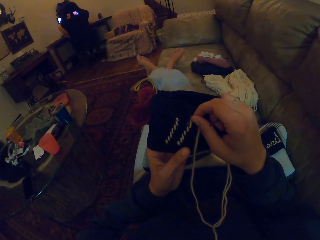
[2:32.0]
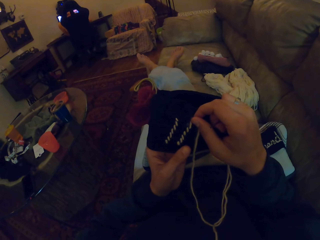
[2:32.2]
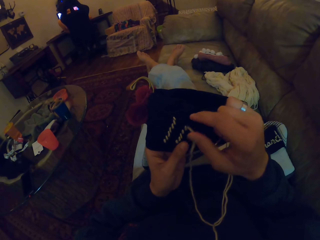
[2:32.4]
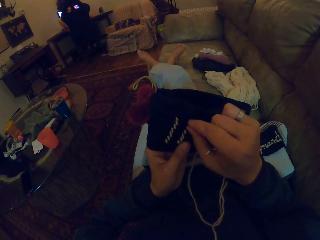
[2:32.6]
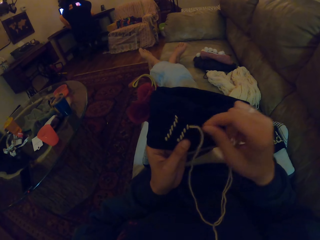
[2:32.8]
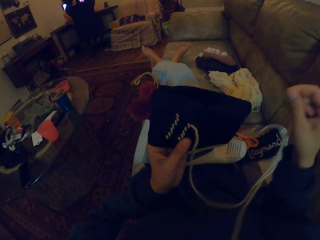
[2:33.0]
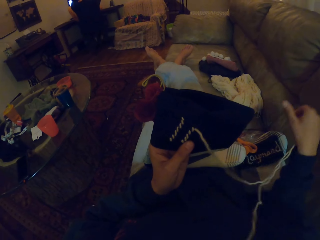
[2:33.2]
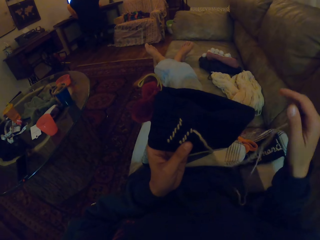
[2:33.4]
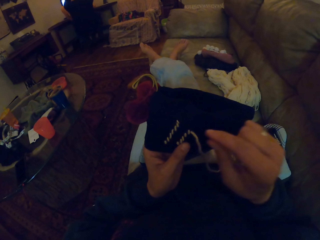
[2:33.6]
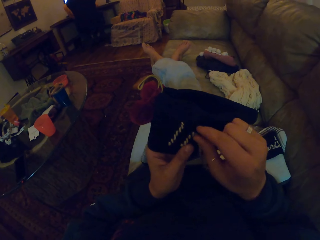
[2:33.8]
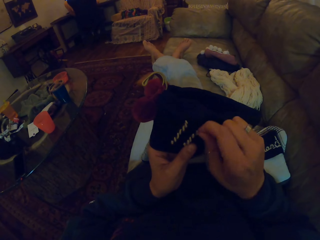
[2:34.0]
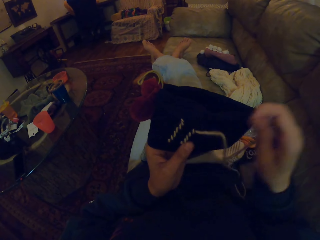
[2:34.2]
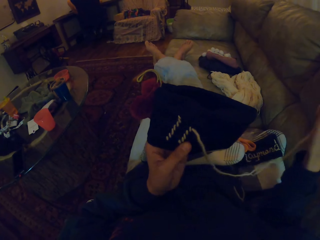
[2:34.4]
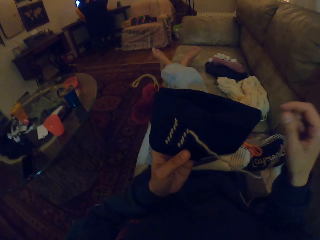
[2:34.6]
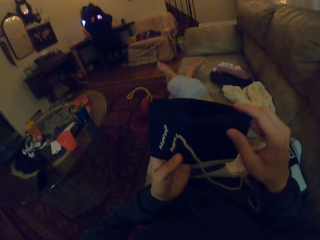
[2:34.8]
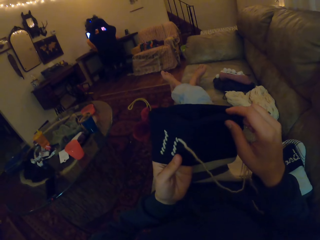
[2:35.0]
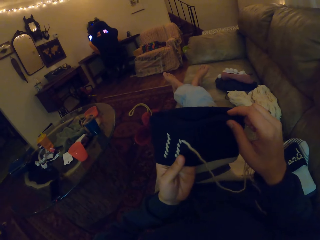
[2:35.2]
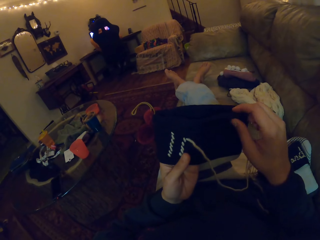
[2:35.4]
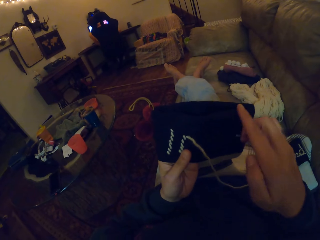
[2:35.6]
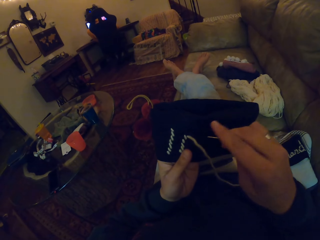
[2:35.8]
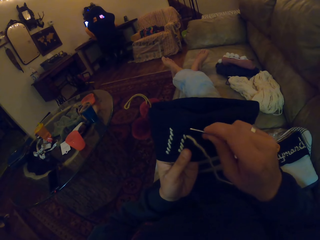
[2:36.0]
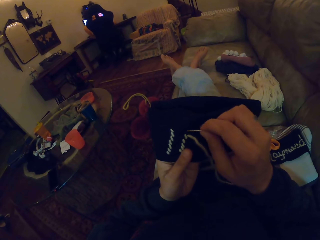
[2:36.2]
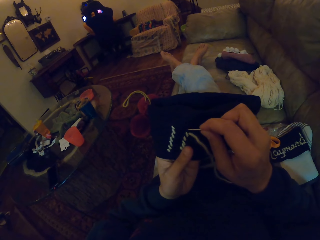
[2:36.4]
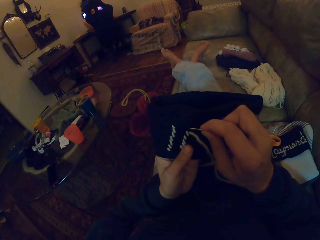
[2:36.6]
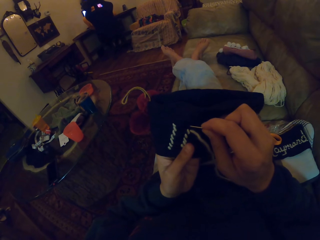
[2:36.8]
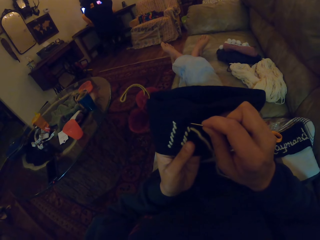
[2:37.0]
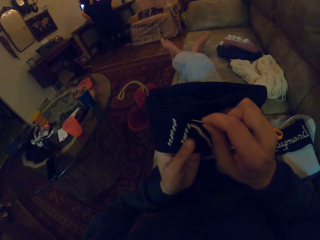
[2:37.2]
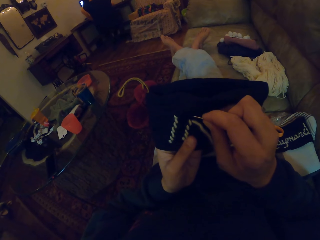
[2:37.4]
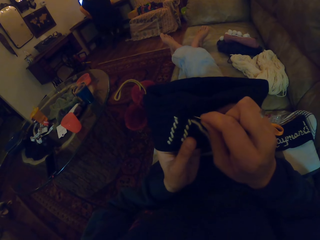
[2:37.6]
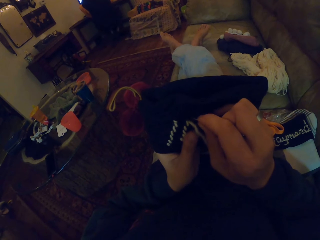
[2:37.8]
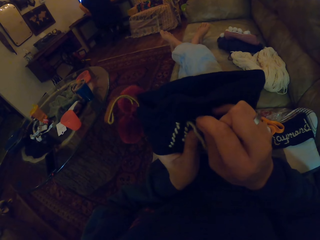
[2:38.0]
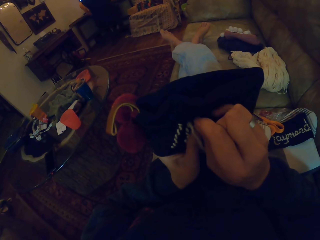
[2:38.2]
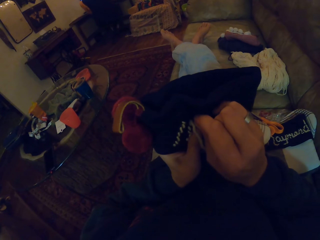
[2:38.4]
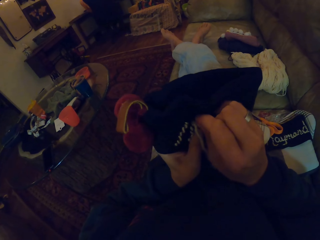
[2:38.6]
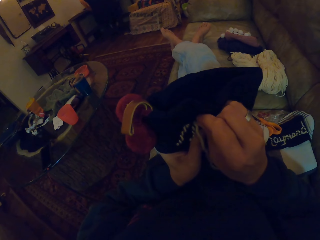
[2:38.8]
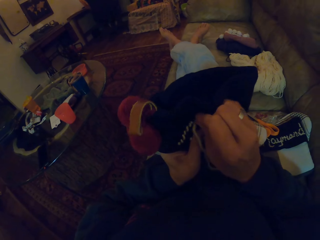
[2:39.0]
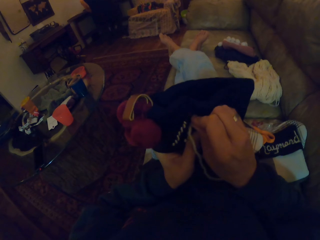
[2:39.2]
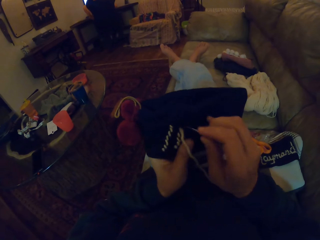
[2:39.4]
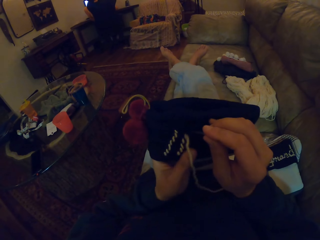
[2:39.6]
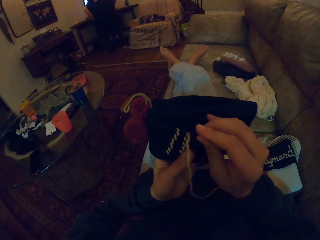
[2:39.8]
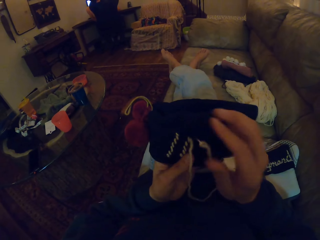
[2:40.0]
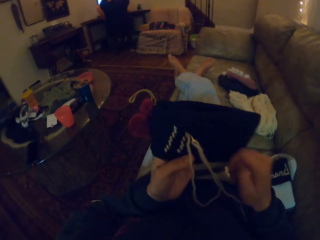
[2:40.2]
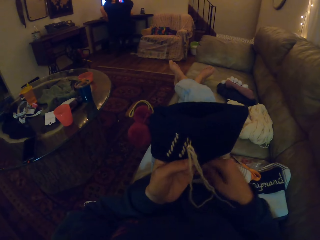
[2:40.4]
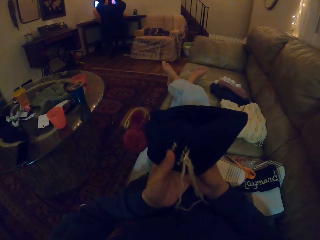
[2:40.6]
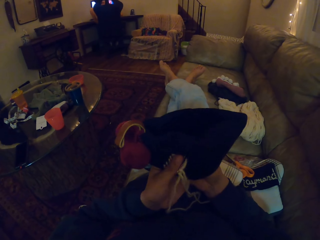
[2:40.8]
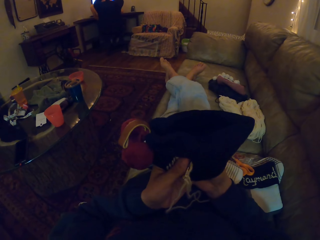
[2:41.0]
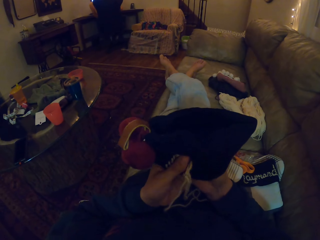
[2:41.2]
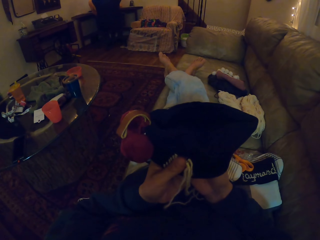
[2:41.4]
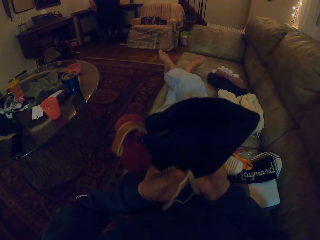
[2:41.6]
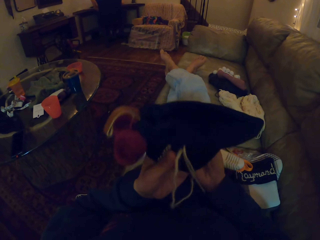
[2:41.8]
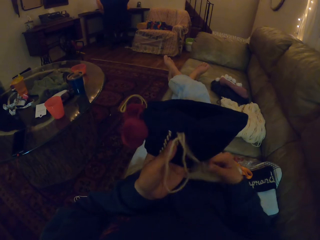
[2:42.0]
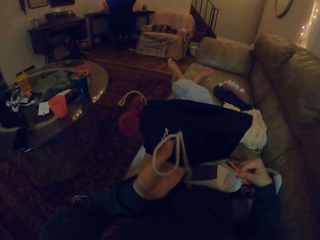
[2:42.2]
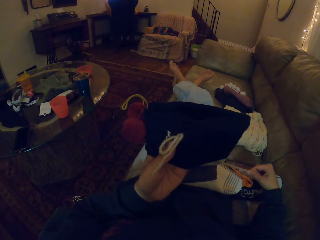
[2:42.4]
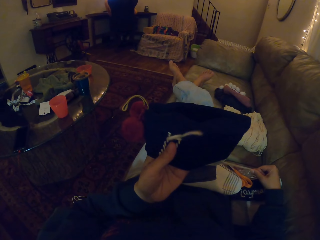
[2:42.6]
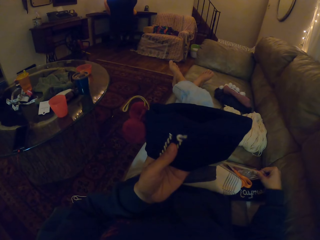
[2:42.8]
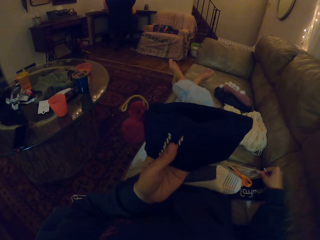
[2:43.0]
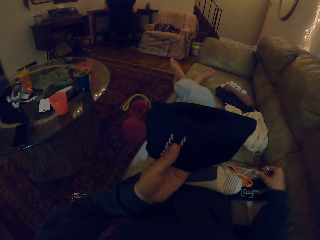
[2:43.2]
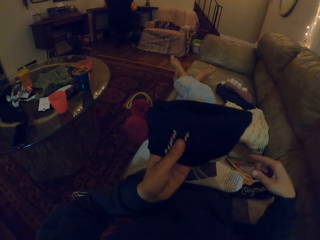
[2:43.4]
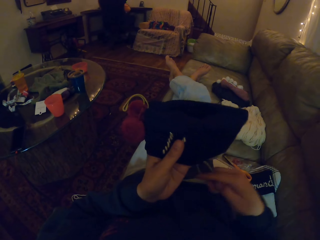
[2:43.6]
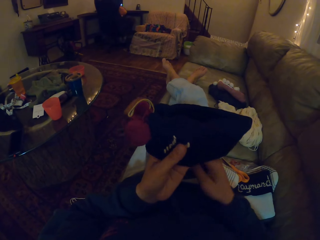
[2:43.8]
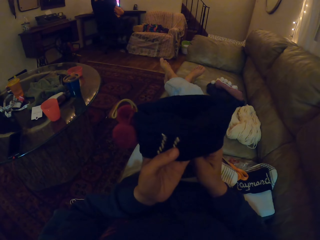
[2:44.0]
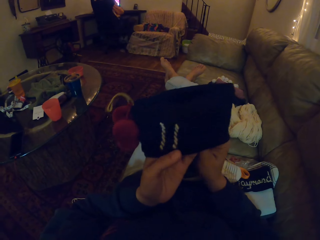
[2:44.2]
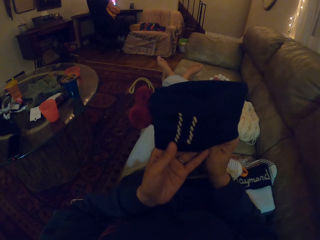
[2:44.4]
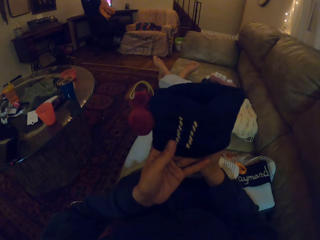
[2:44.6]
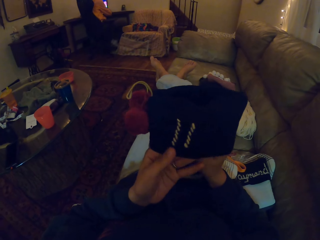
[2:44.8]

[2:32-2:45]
The camera wearer removes dirt on the thread. They insert a needle in a crochet. They straighten the thread in the crochet.

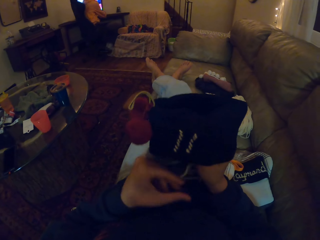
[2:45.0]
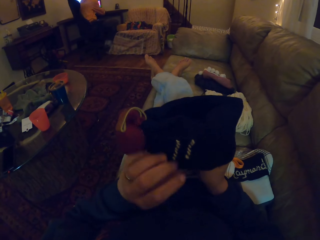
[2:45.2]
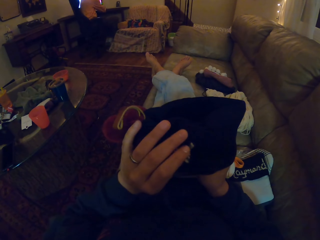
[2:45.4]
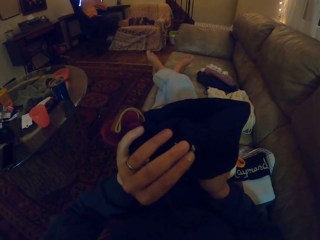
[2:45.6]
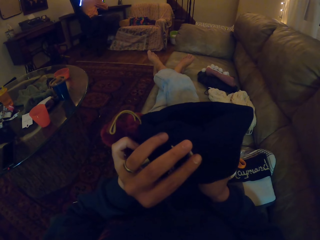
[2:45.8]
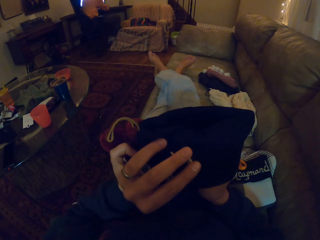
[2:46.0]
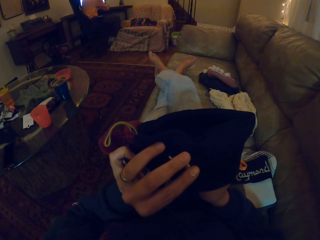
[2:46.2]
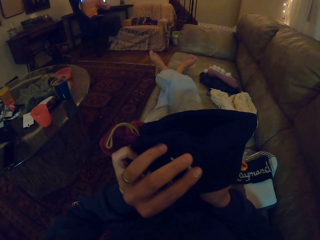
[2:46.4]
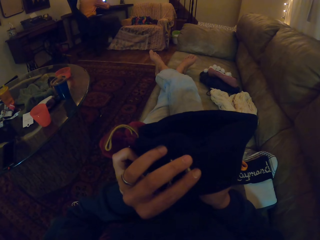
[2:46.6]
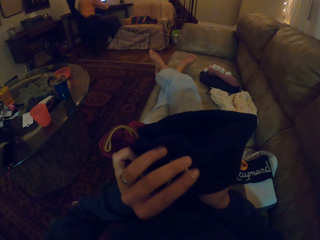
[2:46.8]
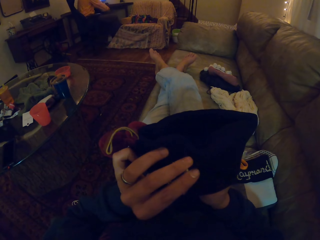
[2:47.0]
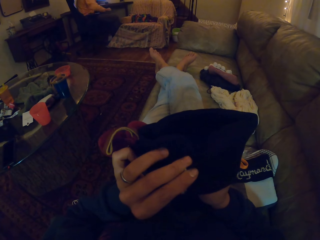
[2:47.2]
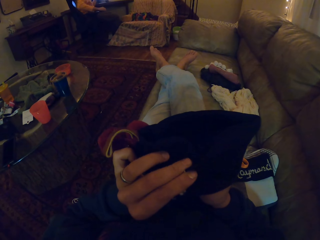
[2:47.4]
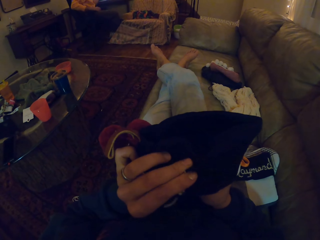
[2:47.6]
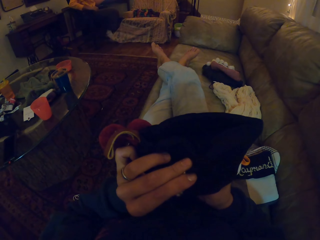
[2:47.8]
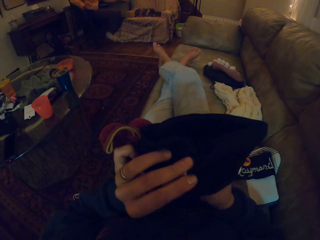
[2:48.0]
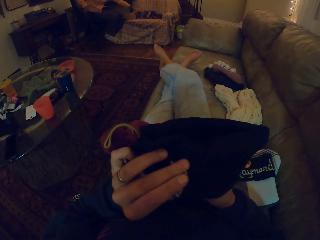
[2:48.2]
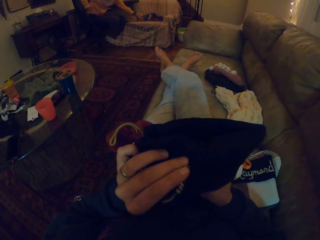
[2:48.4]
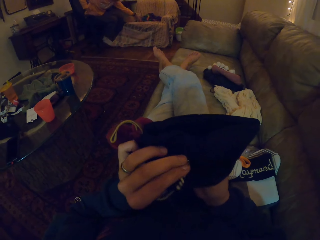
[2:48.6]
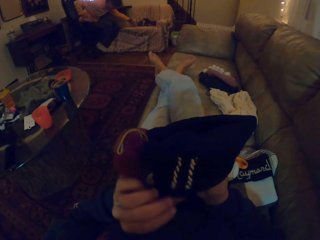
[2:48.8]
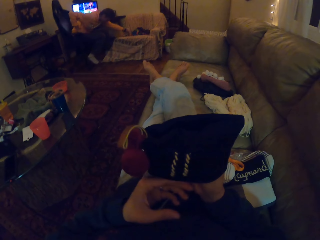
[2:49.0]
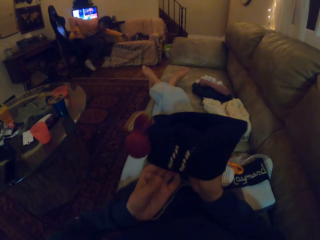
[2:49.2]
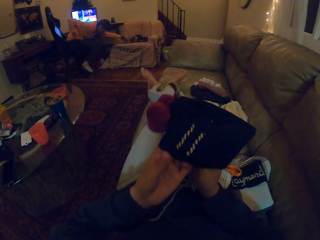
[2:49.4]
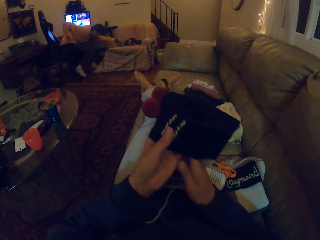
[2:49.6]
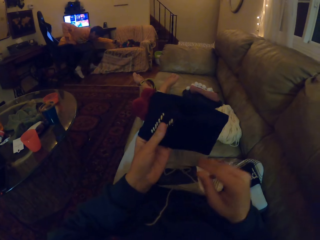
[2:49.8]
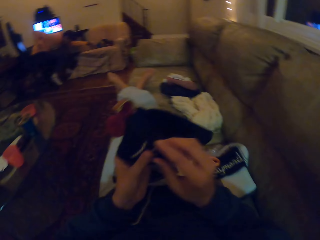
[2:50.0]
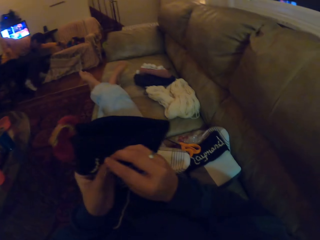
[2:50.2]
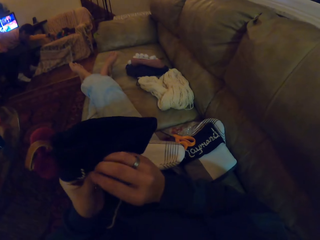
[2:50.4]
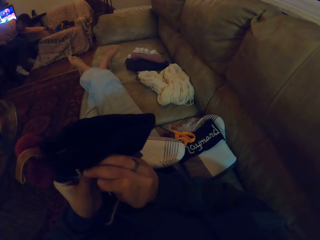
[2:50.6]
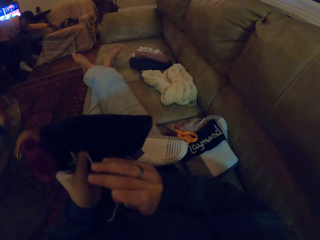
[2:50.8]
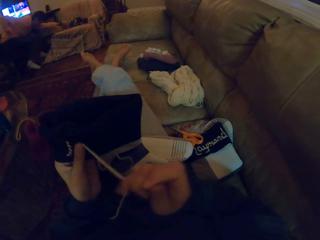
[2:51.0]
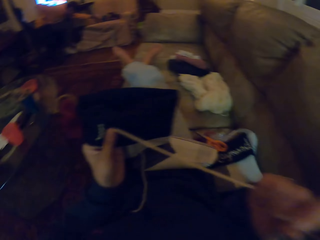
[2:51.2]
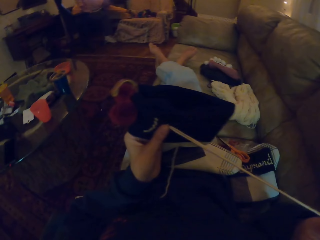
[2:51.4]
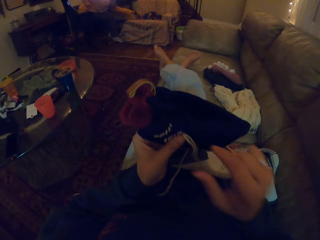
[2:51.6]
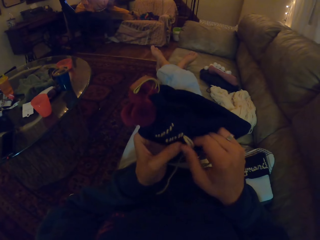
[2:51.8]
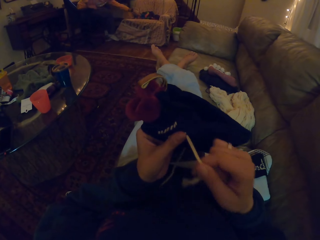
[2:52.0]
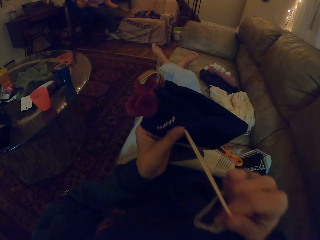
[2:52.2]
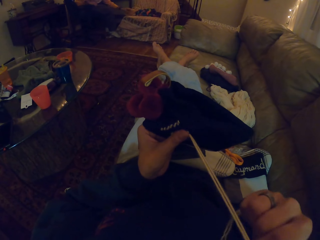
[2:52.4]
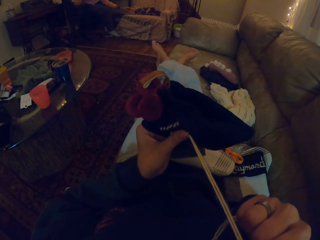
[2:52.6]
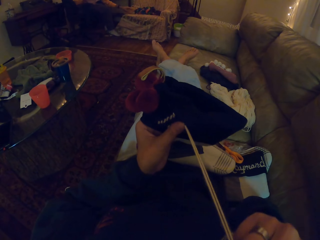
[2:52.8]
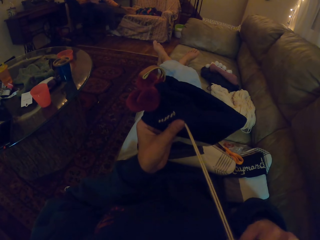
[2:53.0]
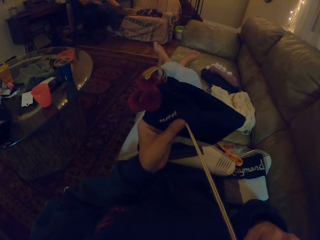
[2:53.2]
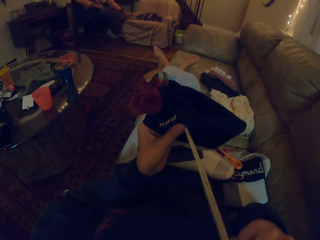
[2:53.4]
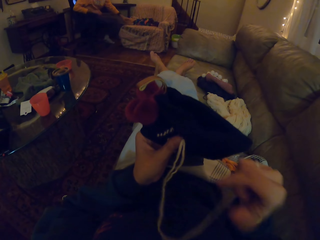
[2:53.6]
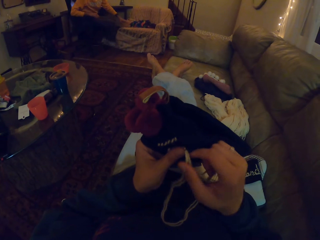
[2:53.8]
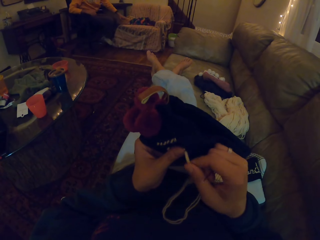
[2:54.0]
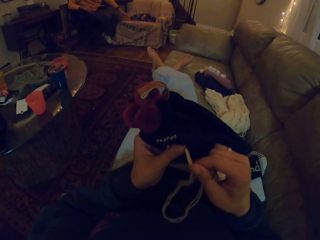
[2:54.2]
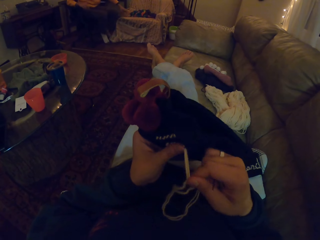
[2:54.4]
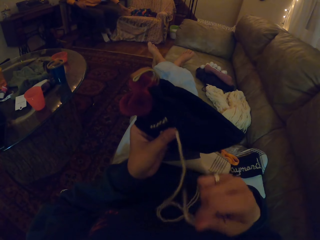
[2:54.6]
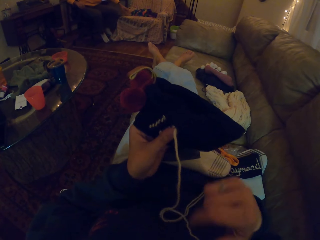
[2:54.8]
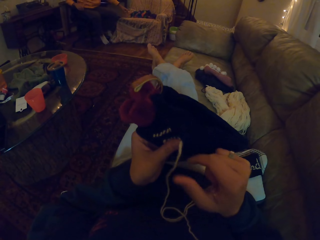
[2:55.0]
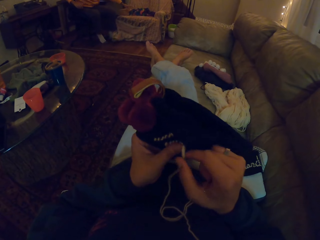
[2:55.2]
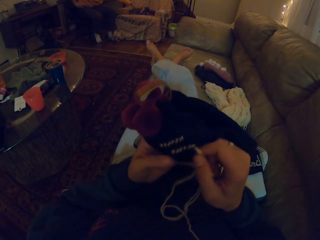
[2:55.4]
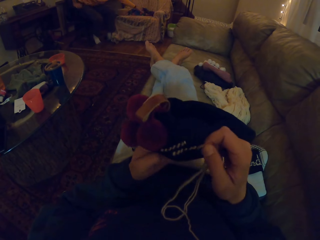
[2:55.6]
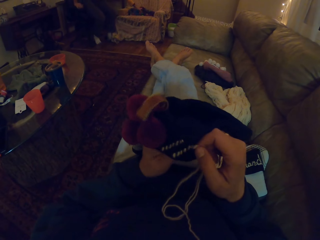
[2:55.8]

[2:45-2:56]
The camera wearer inserts a needle in a crochet. A man pushes the chair back. The camera wearer straightens a thread in the crochet. They knit the sock with the needle.
